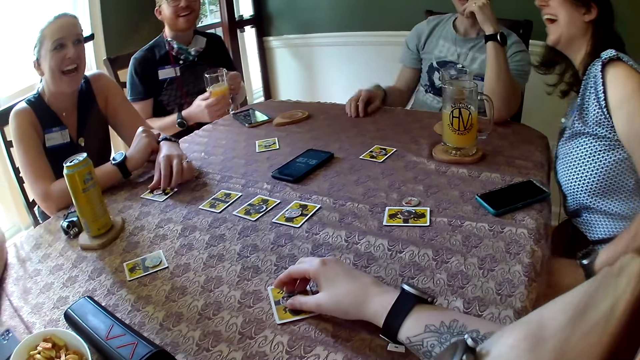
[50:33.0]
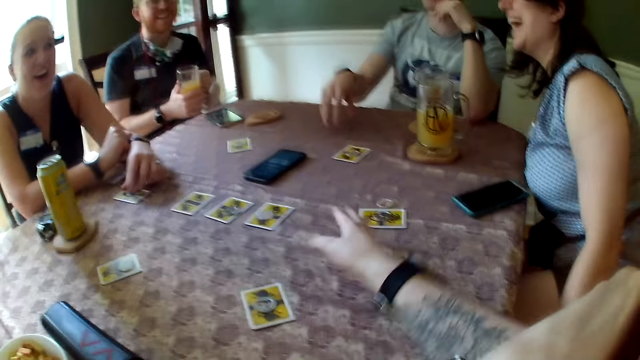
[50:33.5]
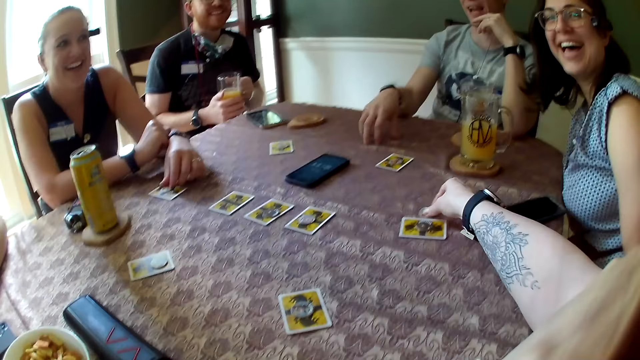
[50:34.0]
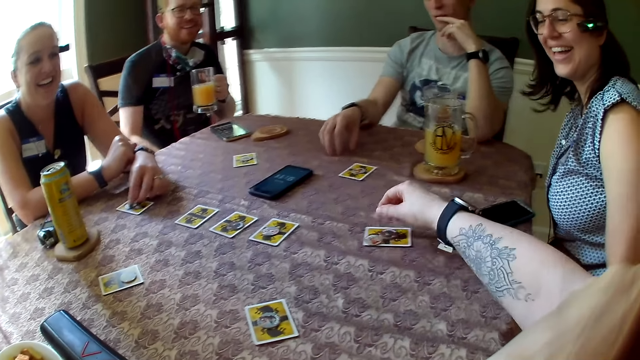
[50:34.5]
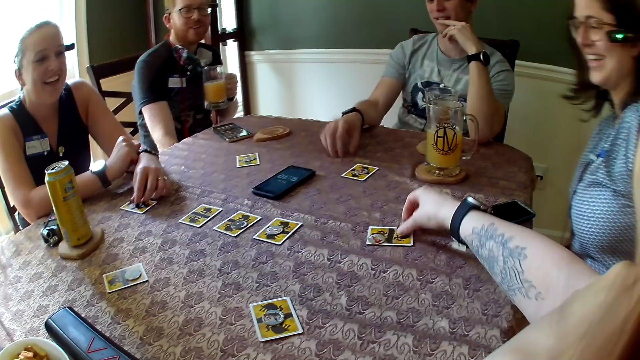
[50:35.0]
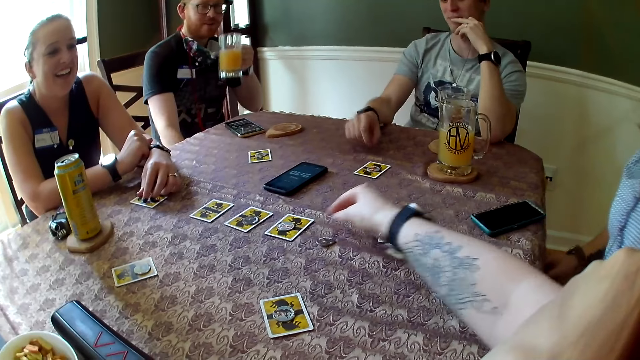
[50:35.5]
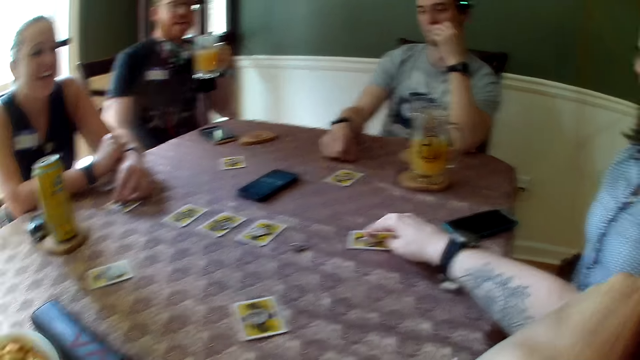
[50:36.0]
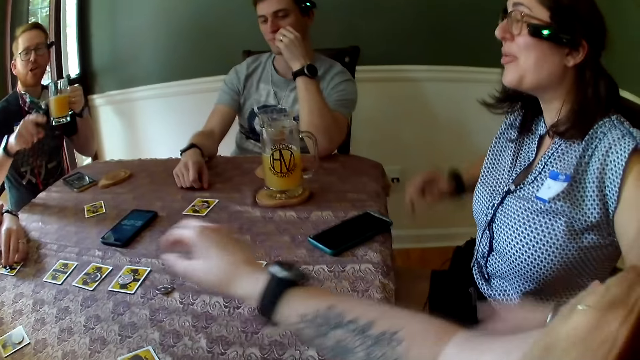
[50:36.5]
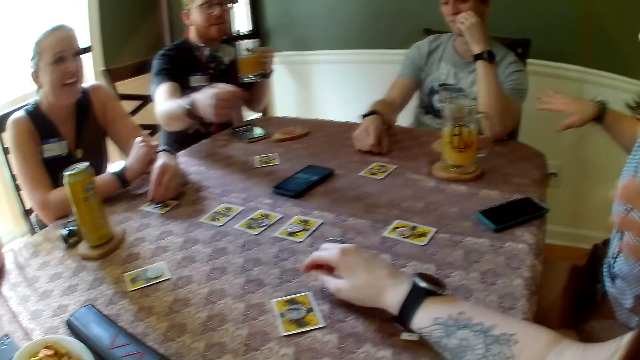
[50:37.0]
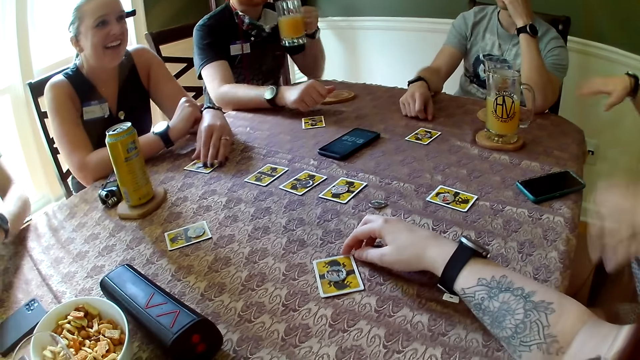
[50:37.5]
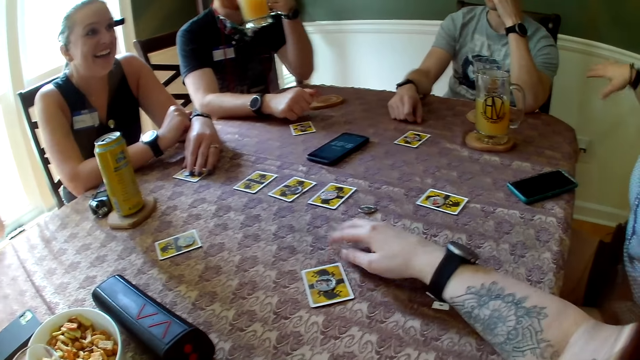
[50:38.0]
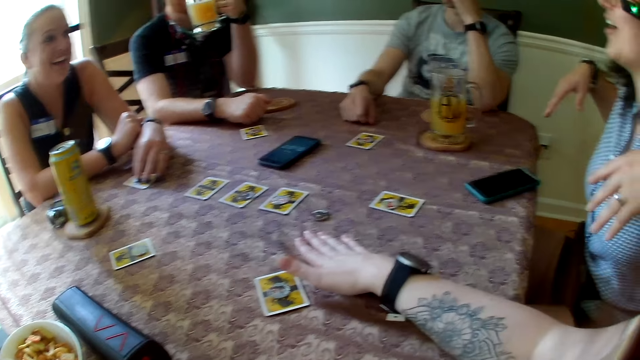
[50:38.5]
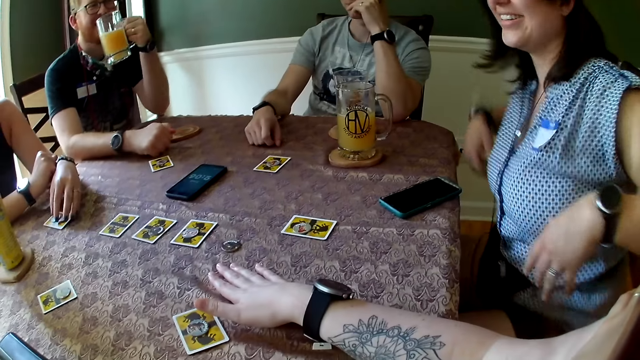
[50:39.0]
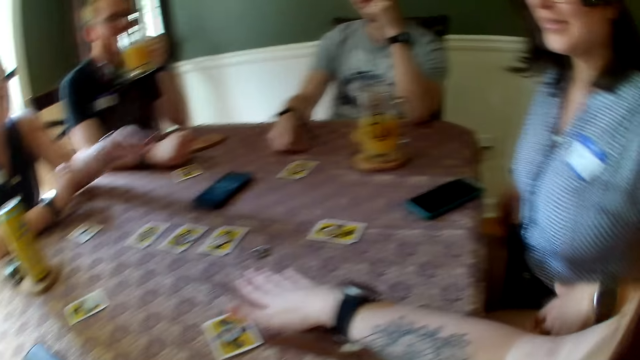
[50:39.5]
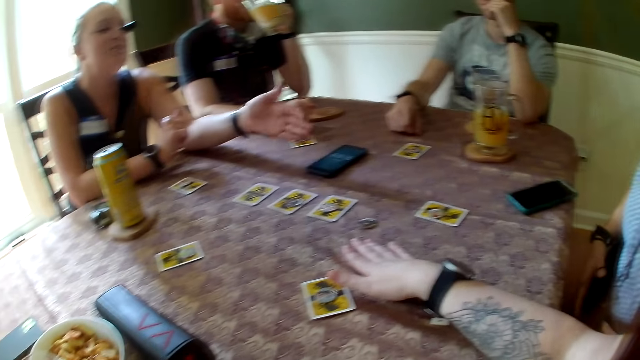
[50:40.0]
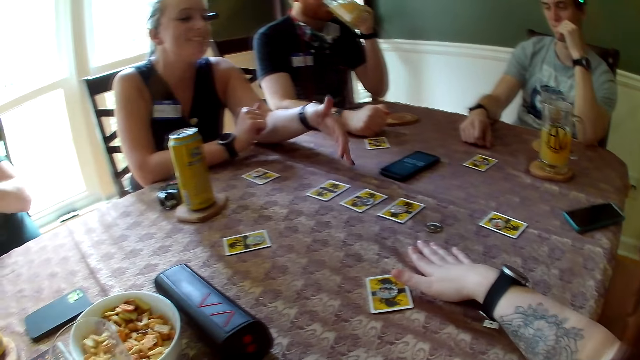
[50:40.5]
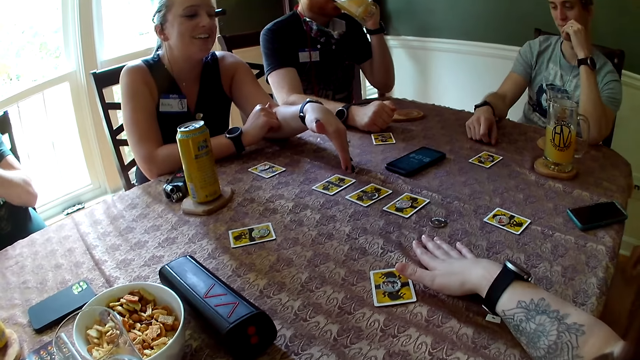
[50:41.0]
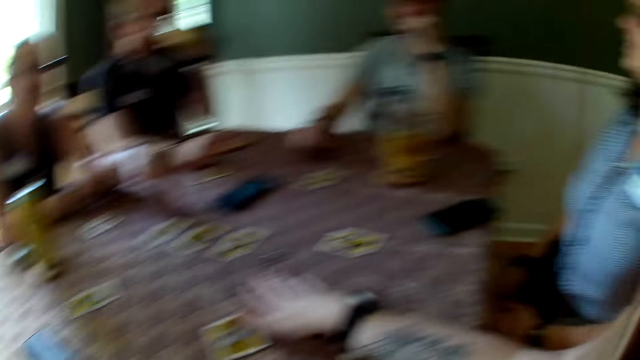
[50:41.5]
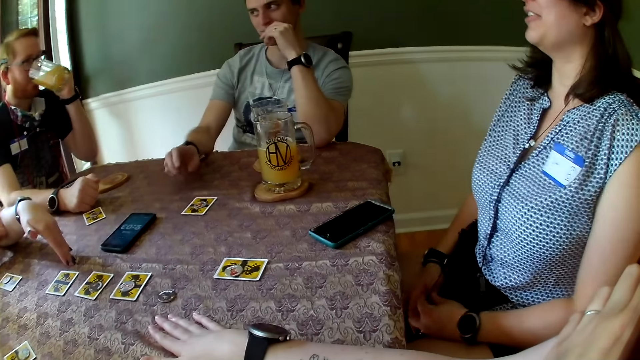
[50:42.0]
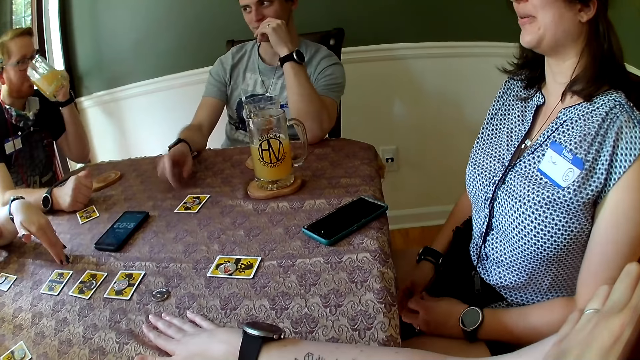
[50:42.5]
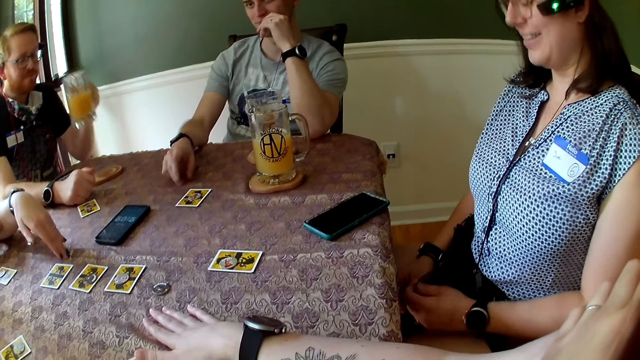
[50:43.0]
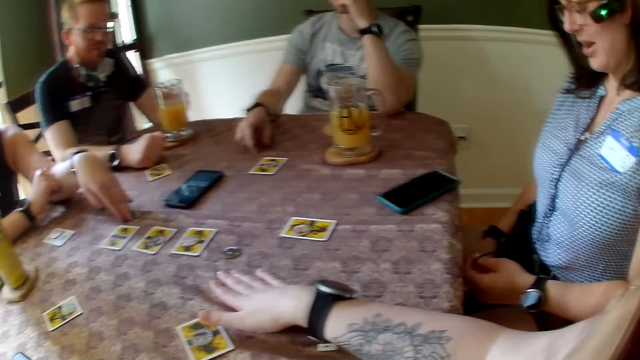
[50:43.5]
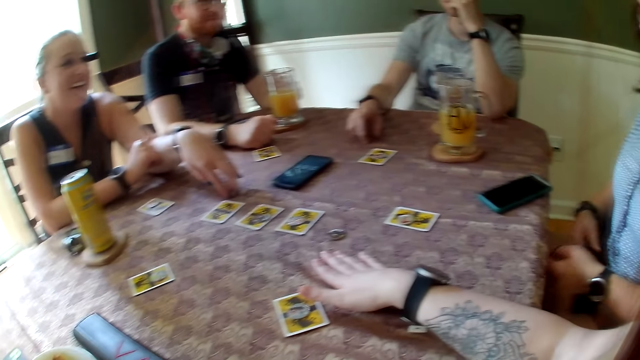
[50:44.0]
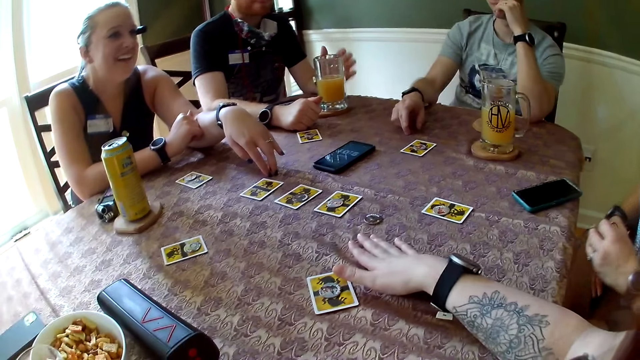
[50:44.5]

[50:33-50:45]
A man gesticulates with his right hand. The camera wearer picks up a token on the table with her right hand, puts the token on a card on the table, and picks up the token on the card with her right hand. Another man points his right hand at the camera wearer. The camera wearer puts the token on the table. She adjusts the token on the card with her right hand. A woman converses with another woman. The camera wearer puts her right hand on the table. The first woman flaps her hands. The other man lowers his right hand on the table. The camera wearer adjusts the card on the table with her right hand. The other woman gesticulates with her right hand and converses with the first woman. The other man drinks from the cup of juice in his left hand. The first man taps the table with his right hand. The other man lowers the cup in his left hand on the coaster on the table.

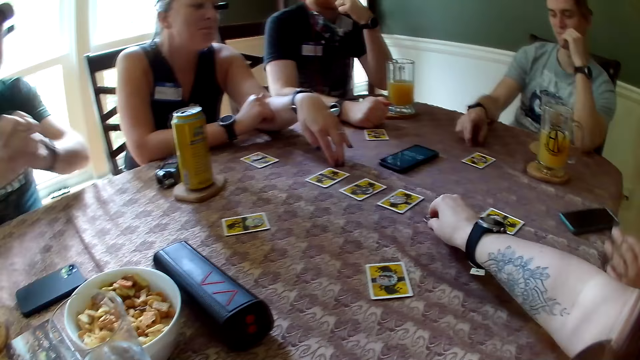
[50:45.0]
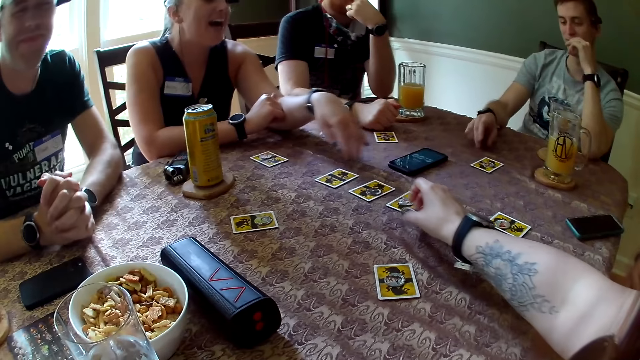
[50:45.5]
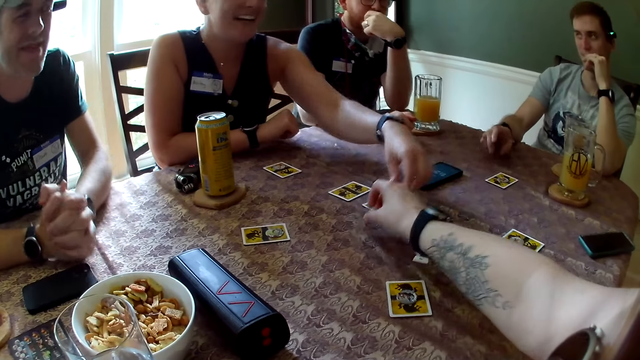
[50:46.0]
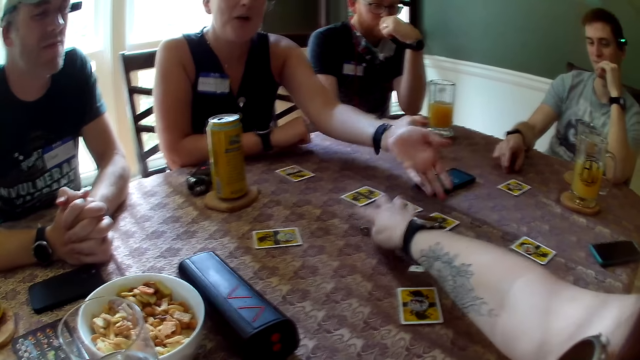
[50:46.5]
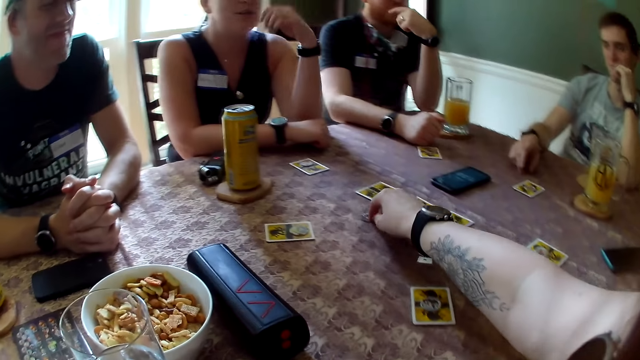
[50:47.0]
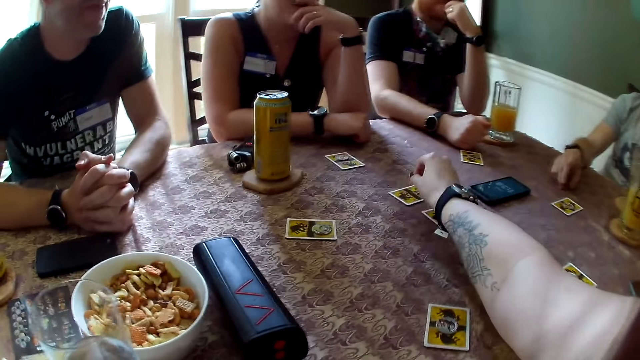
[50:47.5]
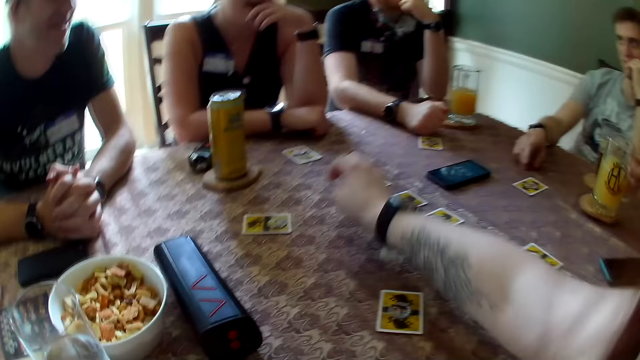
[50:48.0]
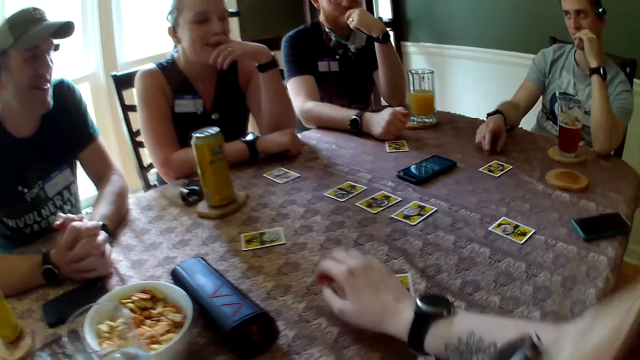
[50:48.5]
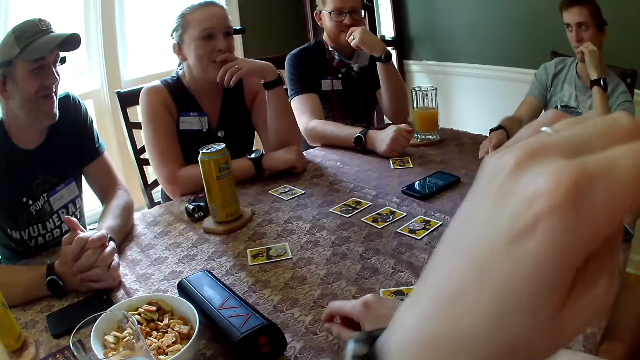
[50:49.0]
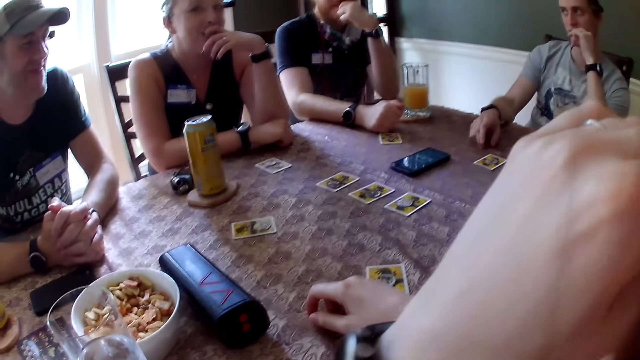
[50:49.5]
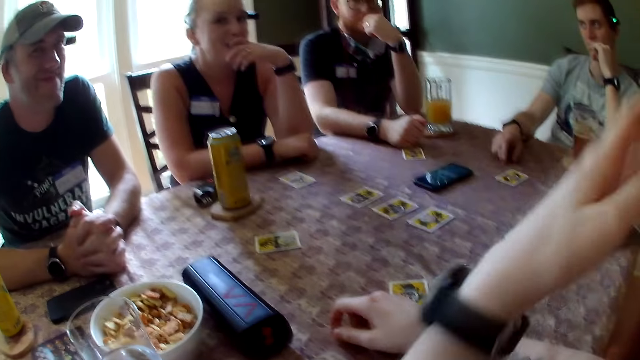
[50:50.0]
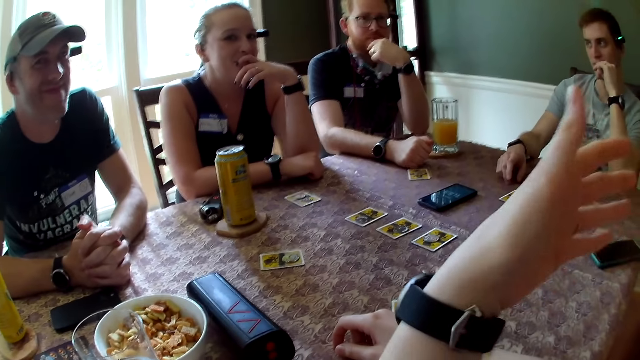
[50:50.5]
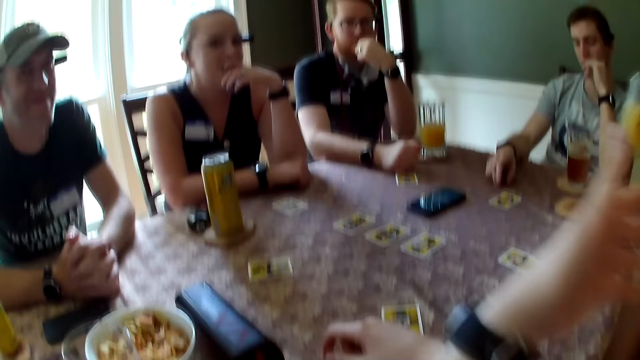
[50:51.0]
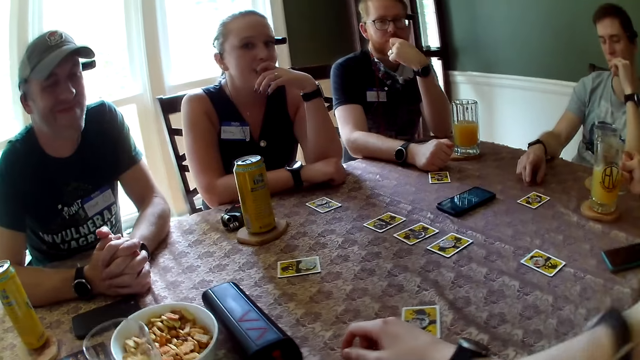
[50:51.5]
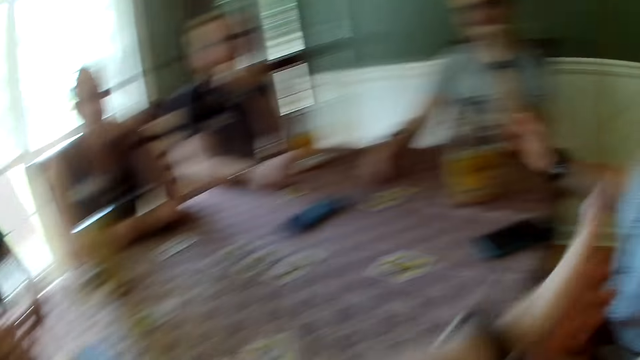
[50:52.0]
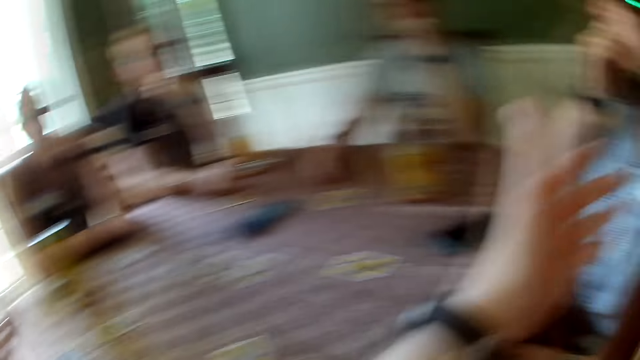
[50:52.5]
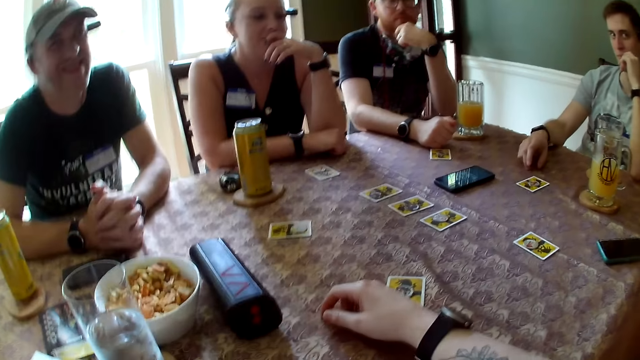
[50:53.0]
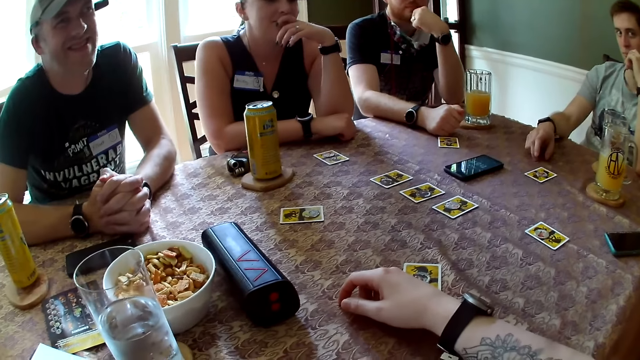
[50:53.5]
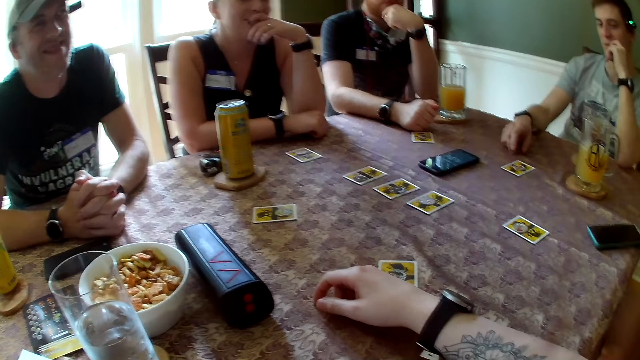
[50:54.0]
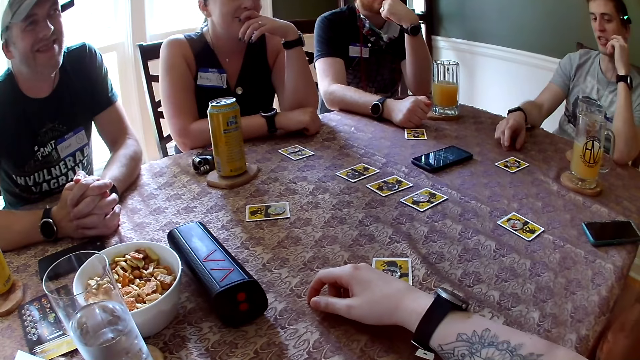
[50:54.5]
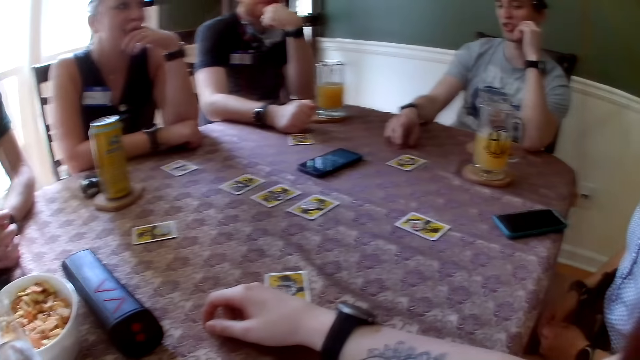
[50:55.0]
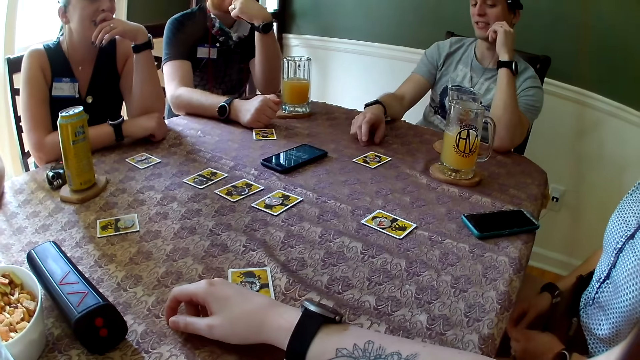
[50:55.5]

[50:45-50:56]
The camera wearer picks up the token on the table with her right hand. She touches a card on the table. She puts the token on the card on the table. The woman picks up the cup of juice on the coaster on the table with her right hand. The woman drinks from the cup. The camera wearer converses with the group of people. She gesticulates with her left hand. The woman puts the cup of juice on the coaster on the table. The man converses with the camera wearer with the other people.
